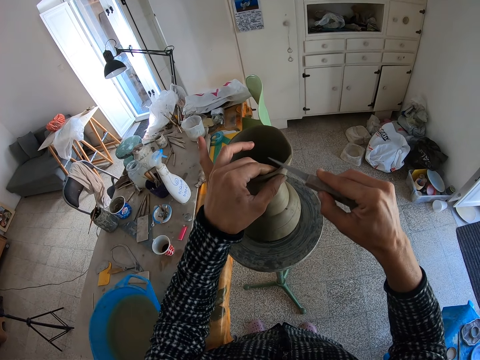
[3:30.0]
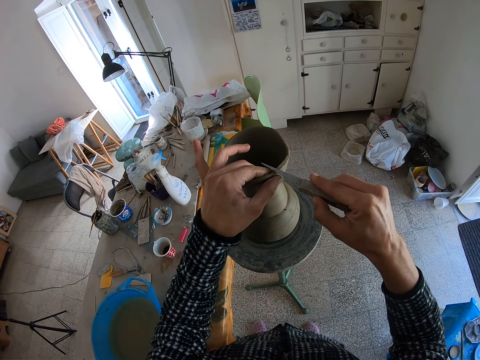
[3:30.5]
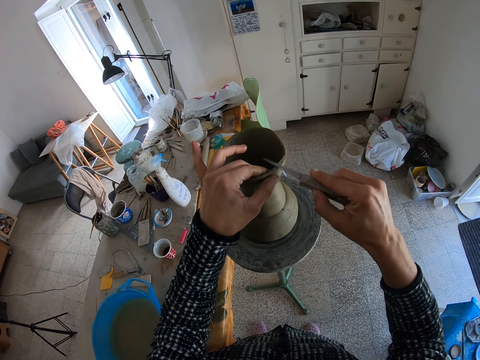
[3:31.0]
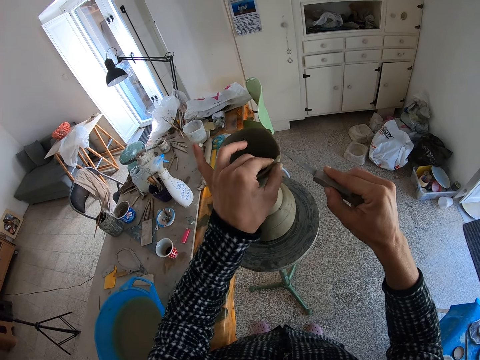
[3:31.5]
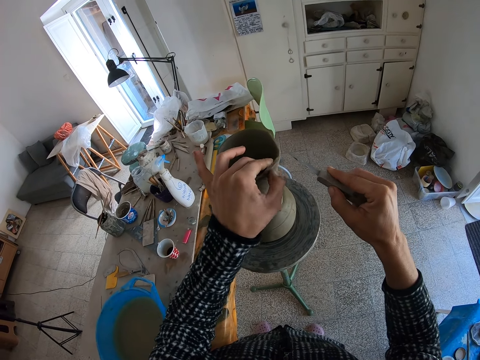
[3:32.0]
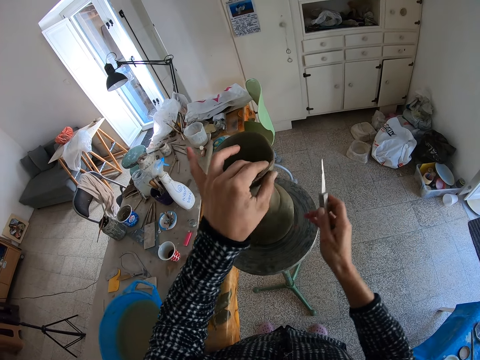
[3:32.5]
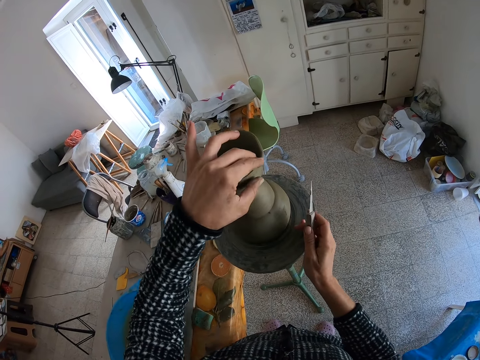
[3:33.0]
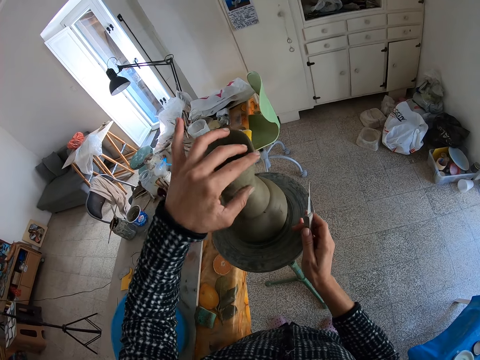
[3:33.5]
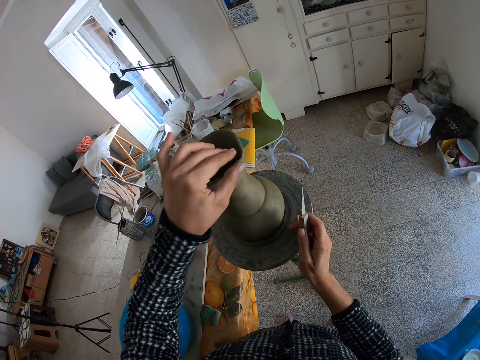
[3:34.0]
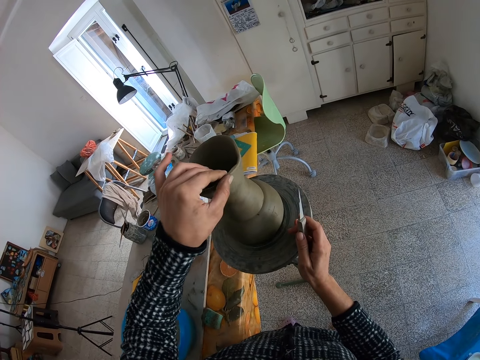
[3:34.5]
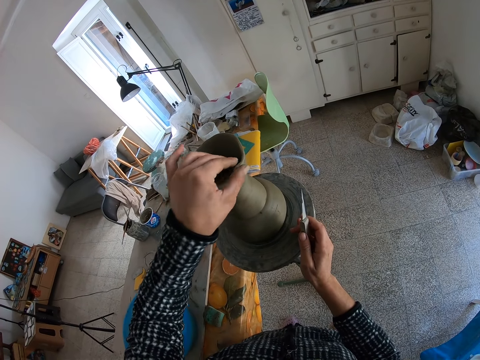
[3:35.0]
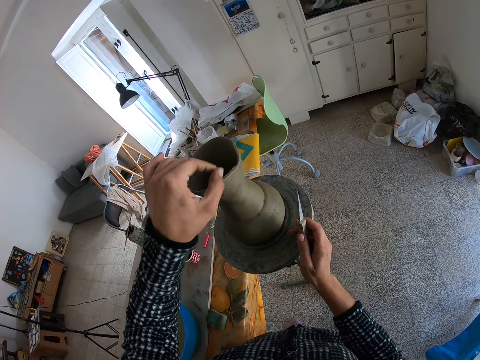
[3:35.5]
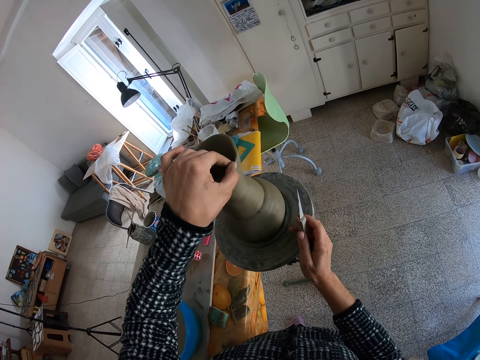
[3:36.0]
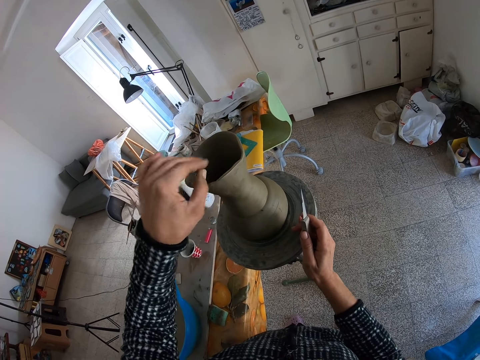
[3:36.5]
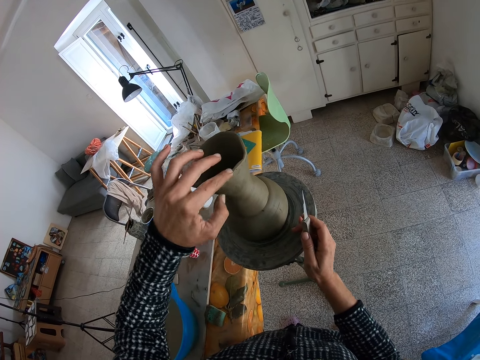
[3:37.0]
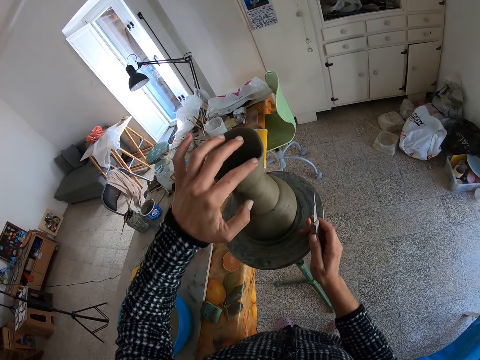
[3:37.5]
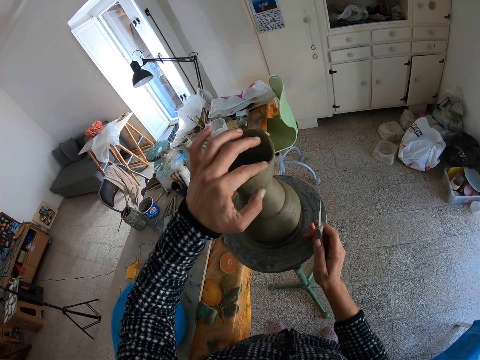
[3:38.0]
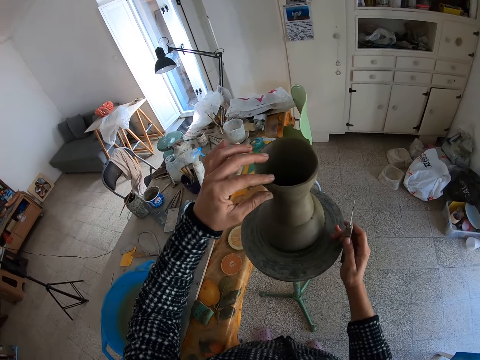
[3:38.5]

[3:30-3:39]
The camera wearer adjusts the clay with his left hand. He molds the pottery. He places his right hand on the potter's wheel.

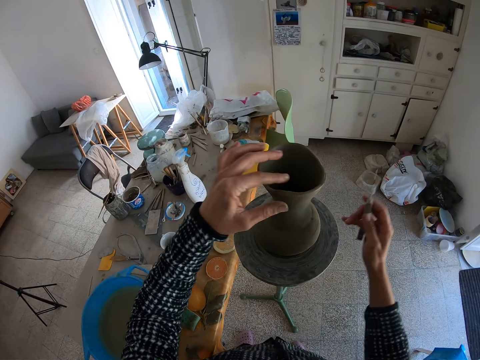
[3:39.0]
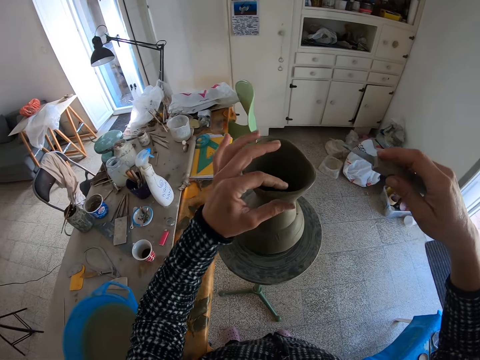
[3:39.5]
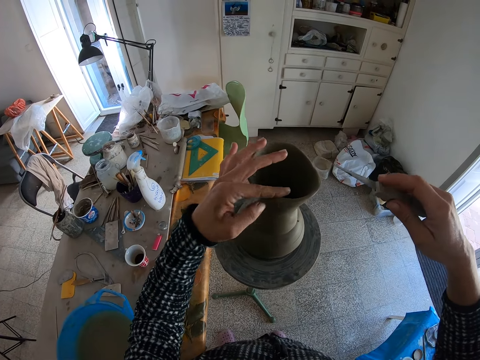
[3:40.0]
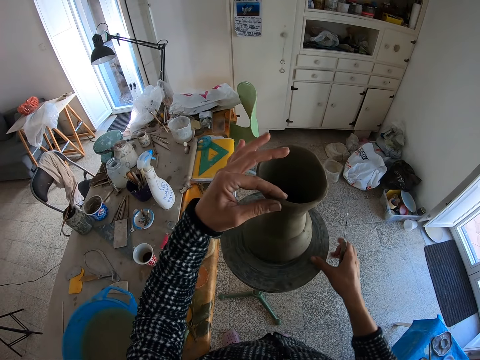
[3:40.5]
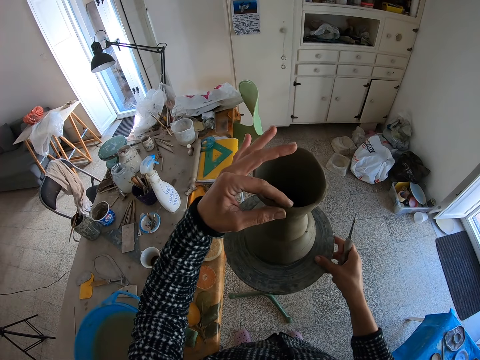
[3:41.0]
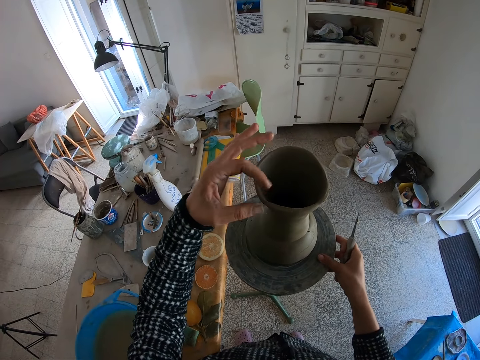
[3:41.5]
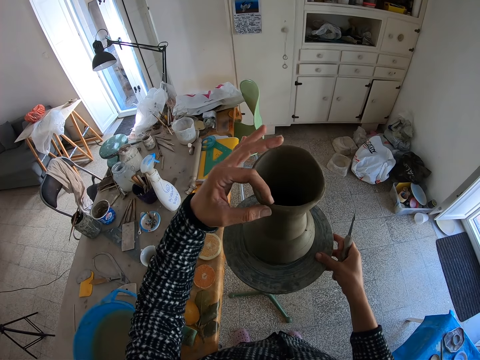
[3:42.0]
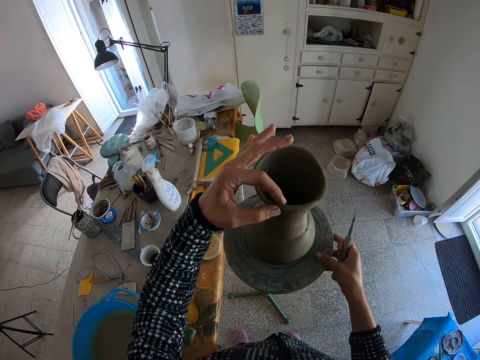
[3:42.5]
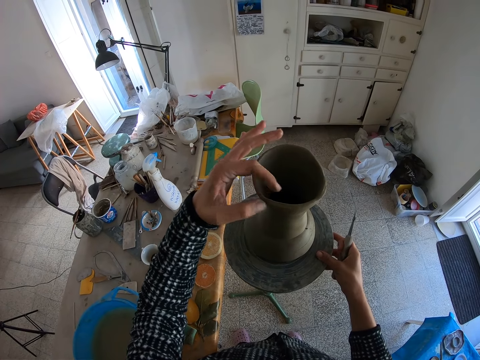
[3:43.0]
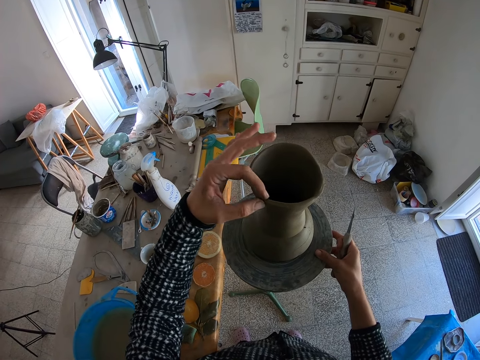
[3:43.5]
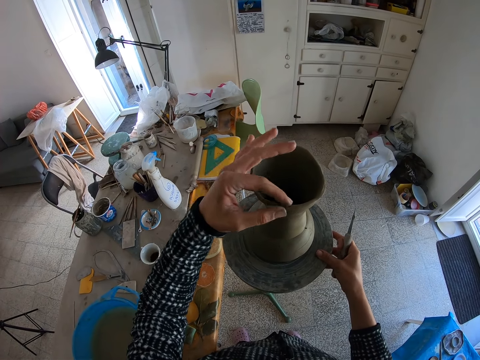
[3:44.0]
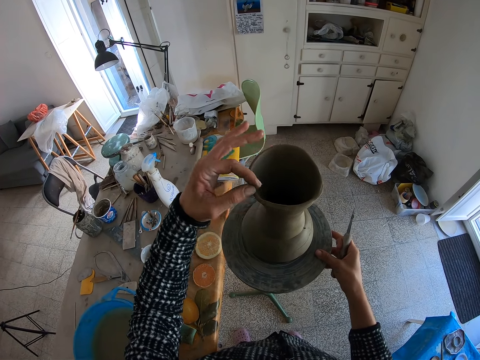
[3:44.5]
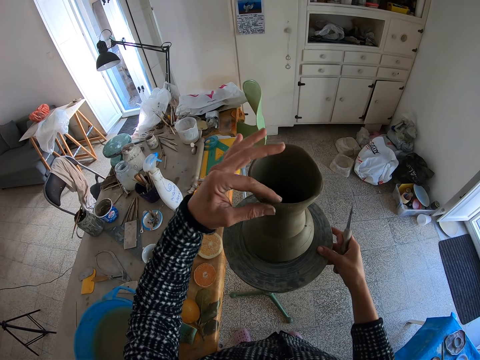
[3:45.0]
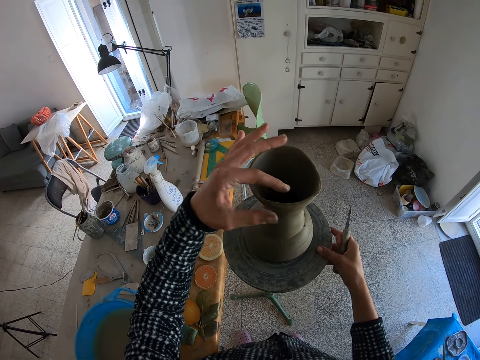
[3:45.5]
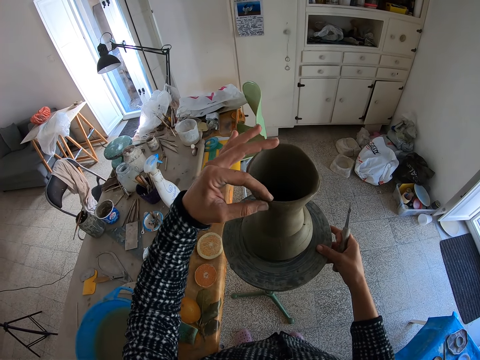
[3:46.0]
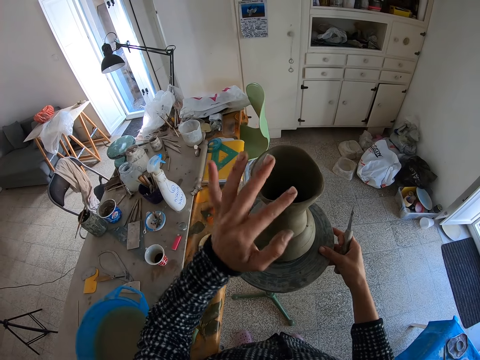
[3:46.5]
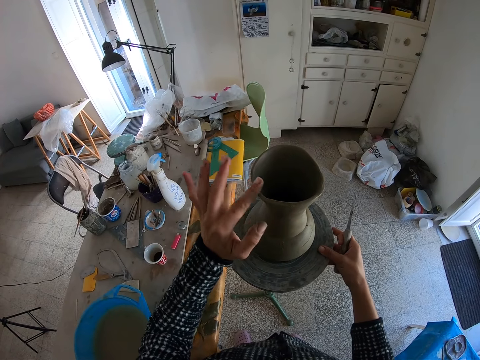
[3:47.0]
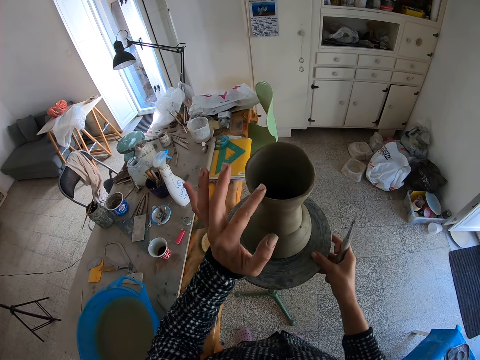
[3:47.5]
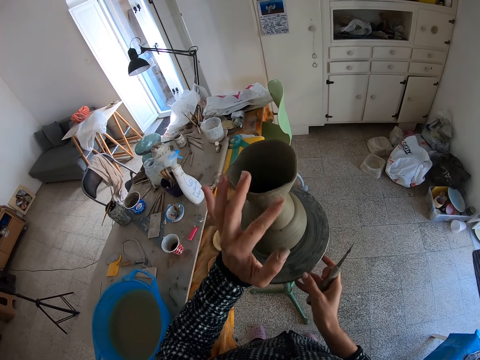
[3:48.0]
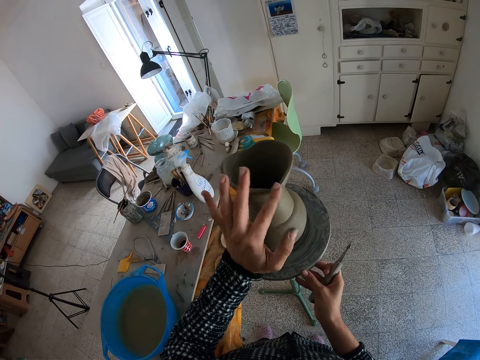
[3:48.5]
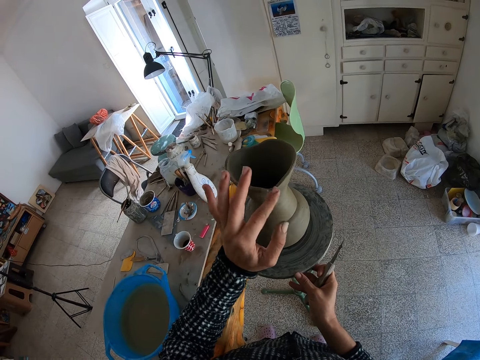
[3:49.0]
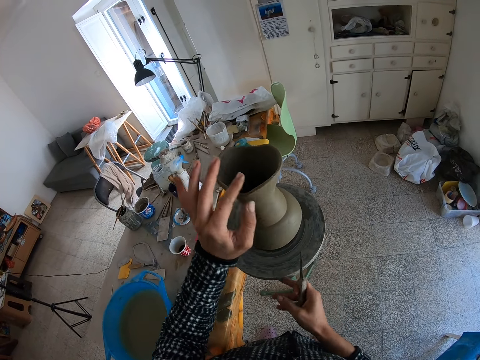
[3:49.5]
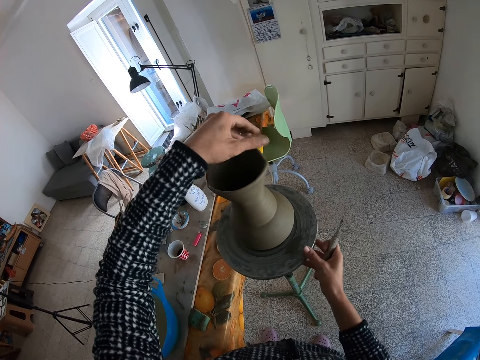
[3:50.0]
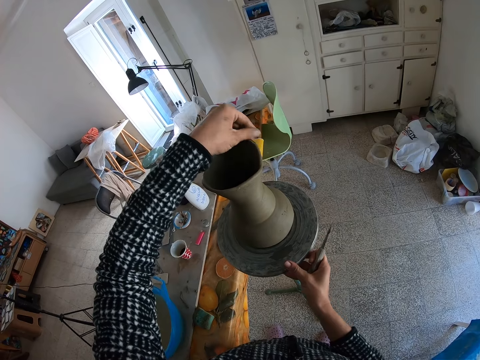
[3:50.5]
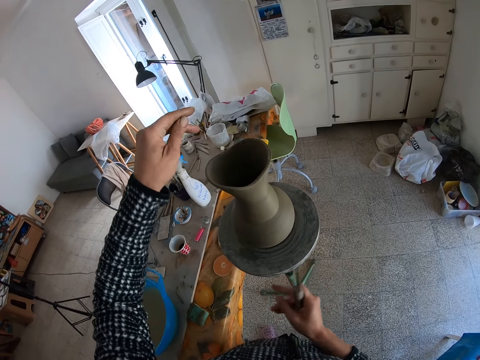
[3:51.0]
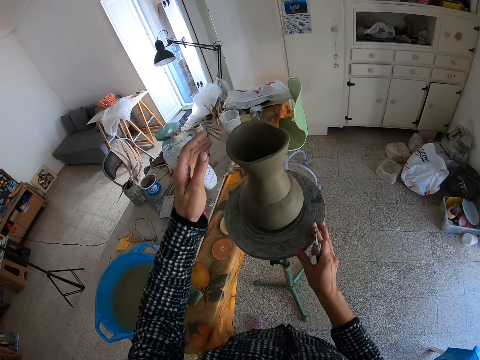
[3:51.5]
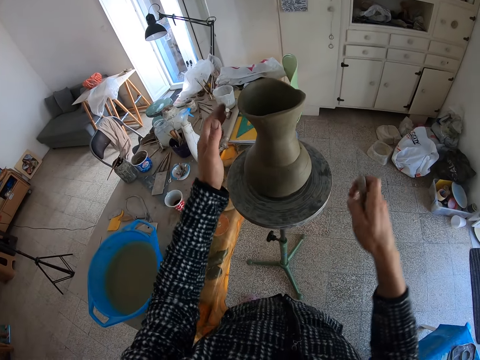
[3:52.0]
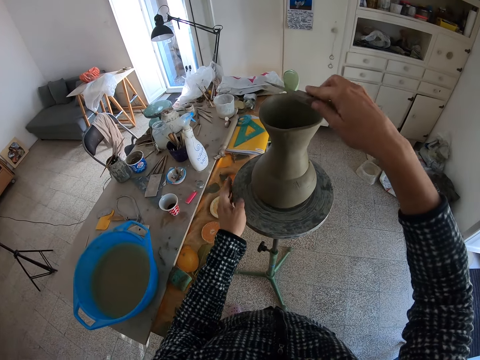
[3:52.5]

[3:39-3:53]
The camera wearer places his right hand on the potter's wheel. He rolls the potter's wheel with his right hand. He adjusts the clay with his left hand.

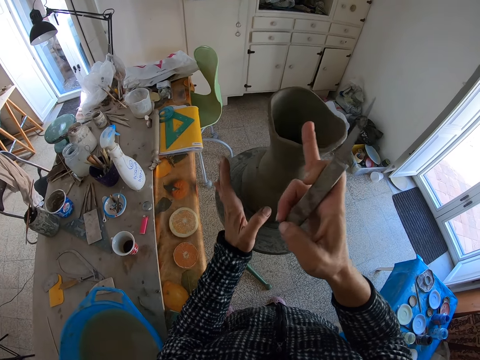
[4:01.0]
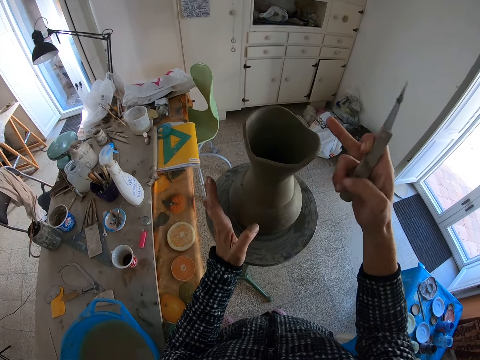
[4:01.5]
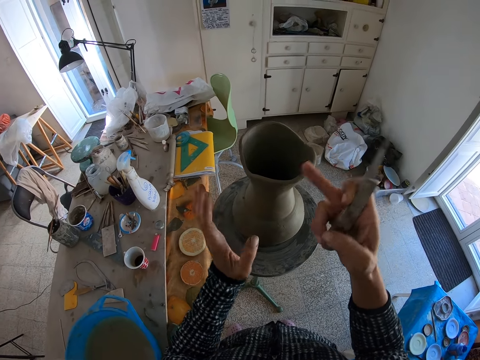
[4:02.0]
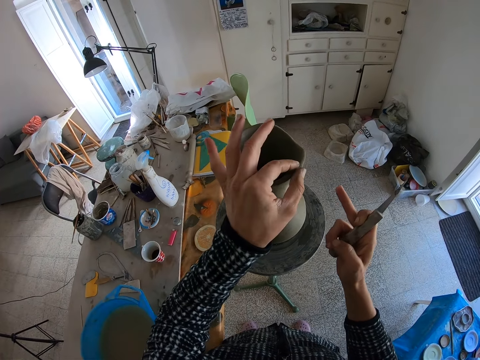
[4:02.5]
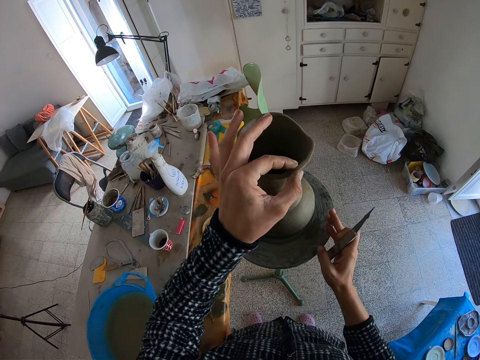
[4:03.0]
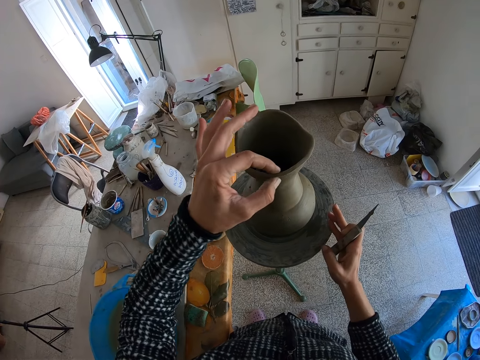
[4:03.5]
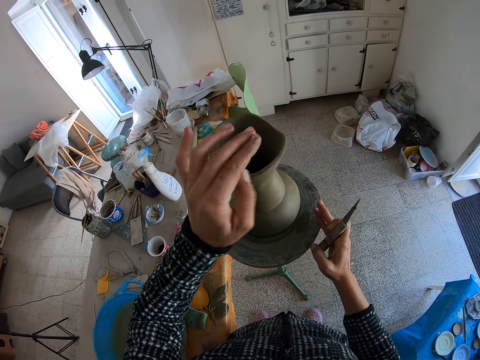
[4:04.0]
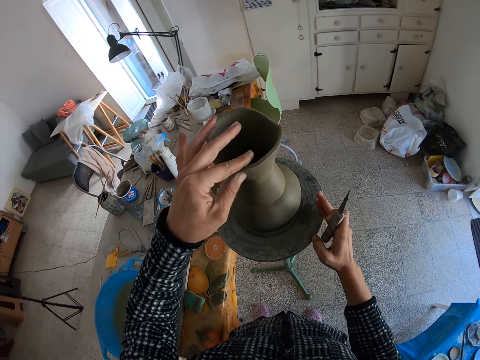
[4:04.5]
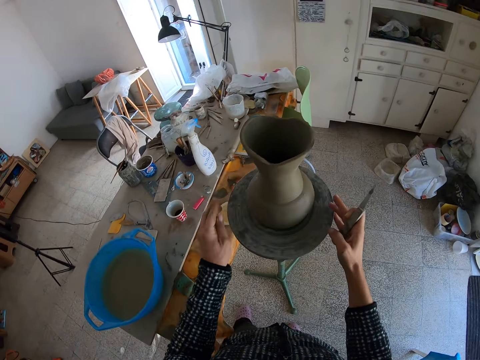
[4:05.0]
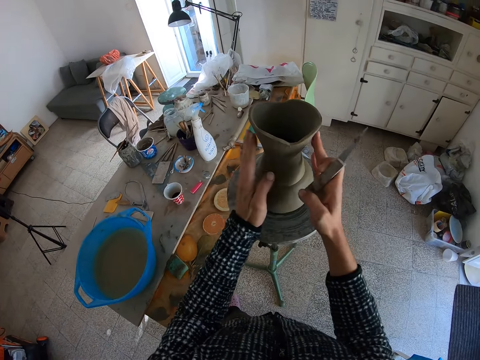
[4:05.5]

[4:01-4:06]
The camera wearer adjusts the clay with his left hand. He rolls the potter's wheel with his right hand.
